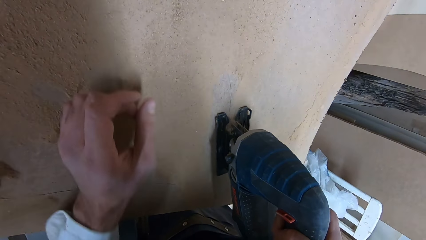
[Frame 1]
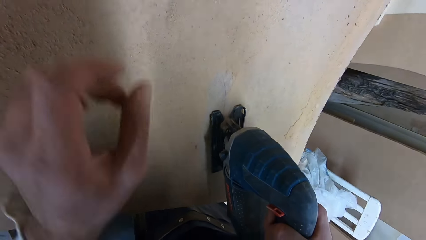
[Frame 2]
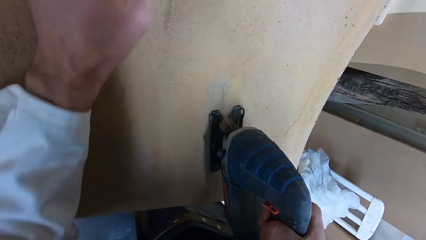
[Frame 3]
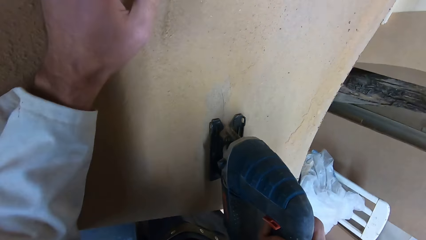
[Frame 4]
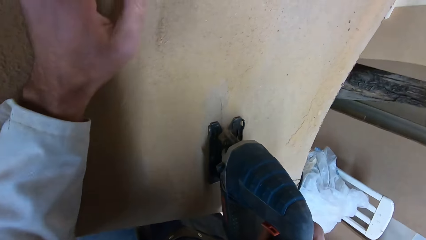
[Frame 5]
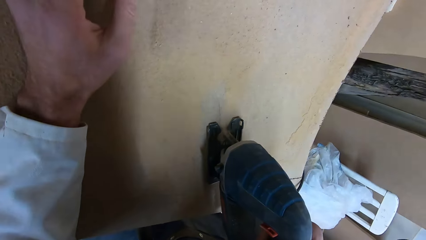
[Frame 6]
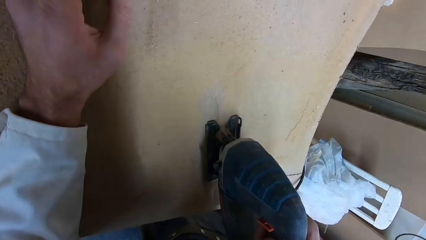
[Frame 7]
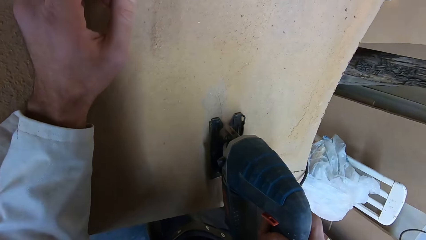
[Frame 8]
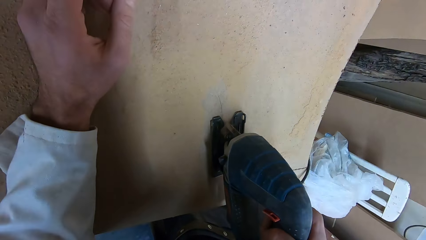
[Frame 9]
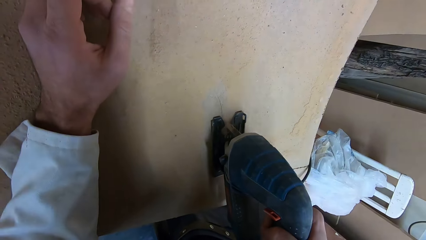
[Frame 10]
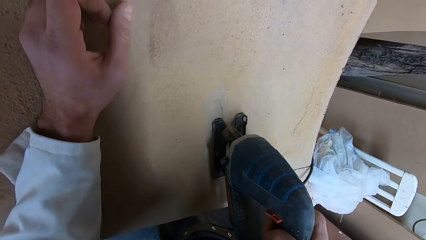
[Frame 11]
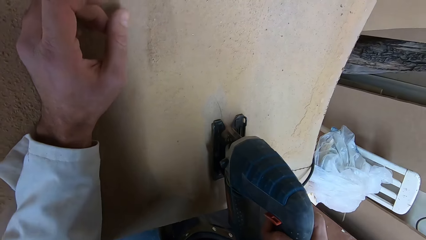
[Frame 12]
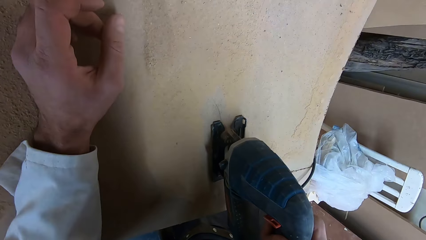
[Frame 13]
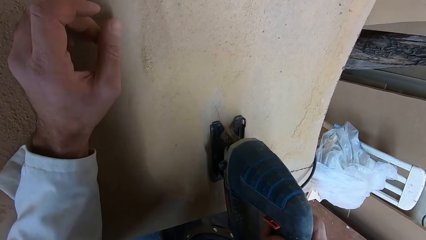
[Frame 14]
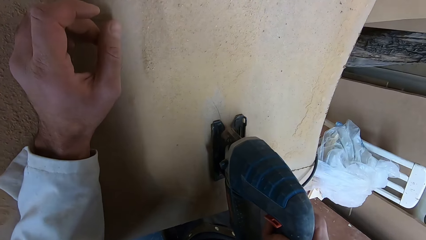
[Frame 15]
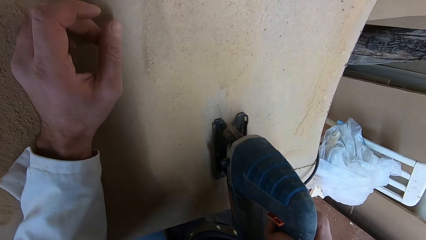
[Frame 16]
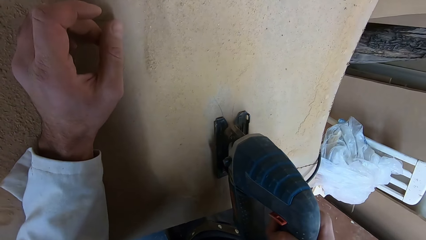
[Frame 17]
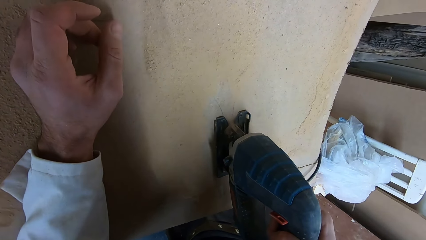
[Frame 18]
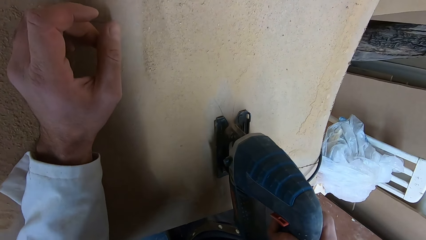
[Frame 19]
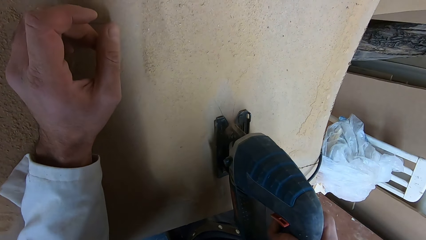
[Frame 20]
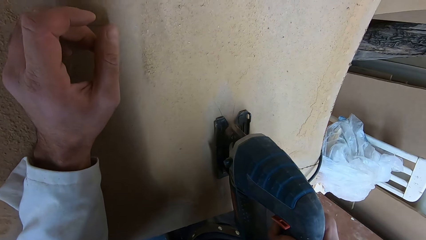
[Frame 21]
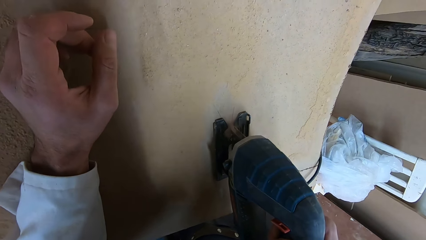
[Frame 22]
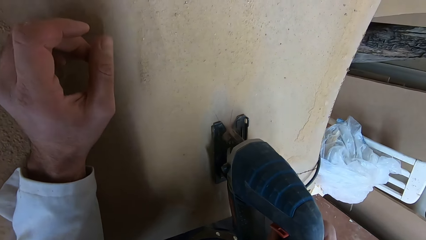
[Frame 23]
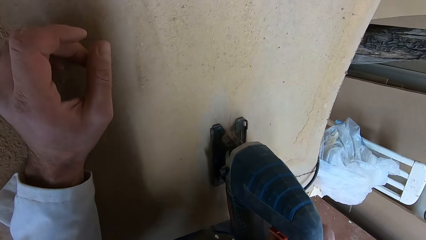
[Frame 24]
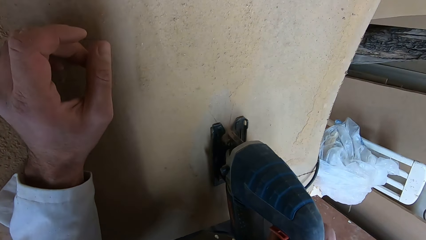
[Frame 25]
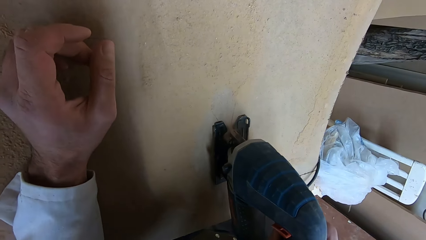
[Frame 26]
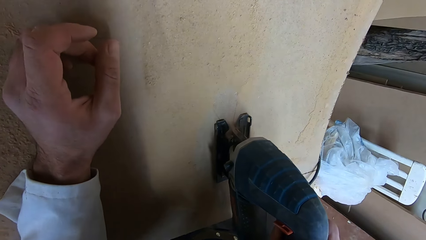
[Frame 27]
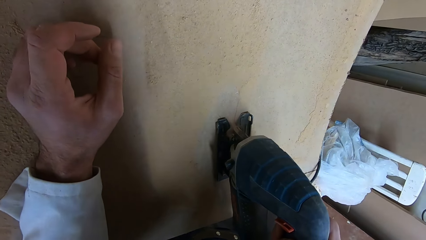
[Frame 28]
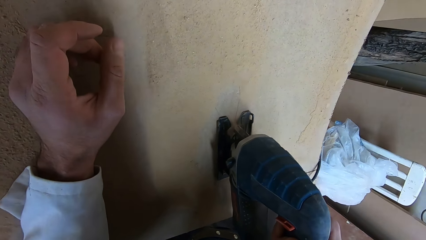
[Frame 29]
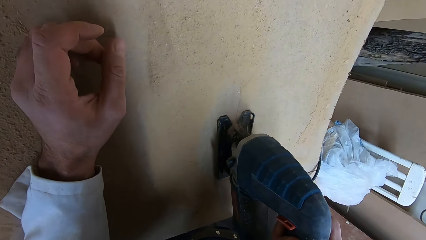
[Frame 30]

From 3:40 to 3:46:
The camera wearer passes his left hand over towards the center of the wood board.

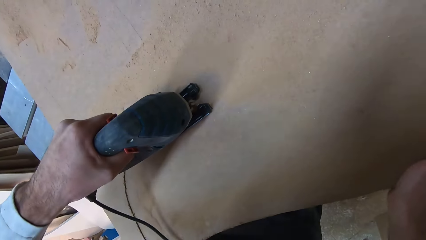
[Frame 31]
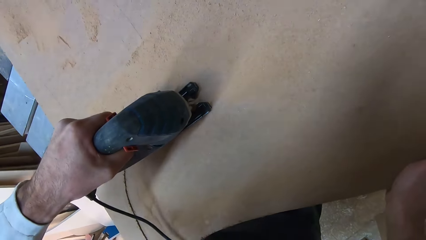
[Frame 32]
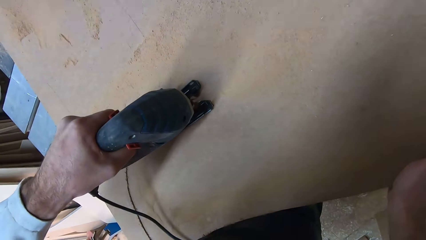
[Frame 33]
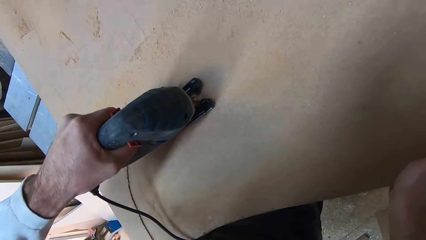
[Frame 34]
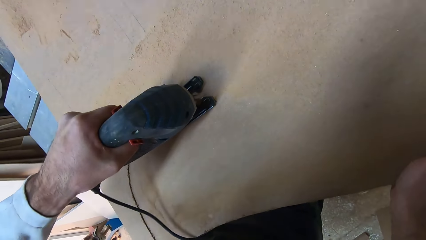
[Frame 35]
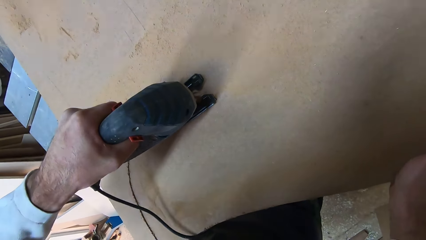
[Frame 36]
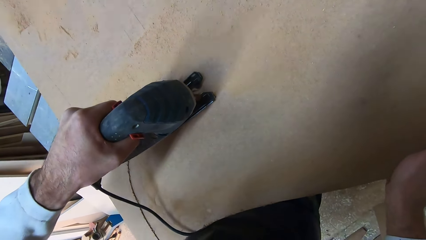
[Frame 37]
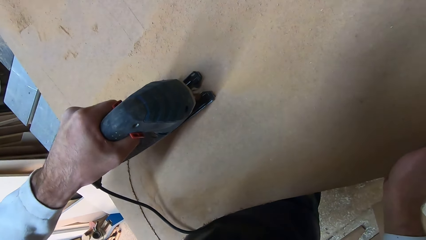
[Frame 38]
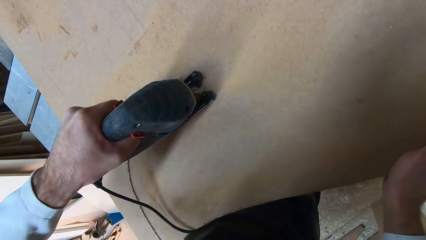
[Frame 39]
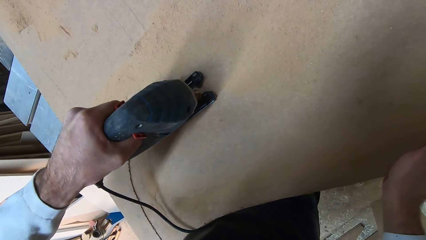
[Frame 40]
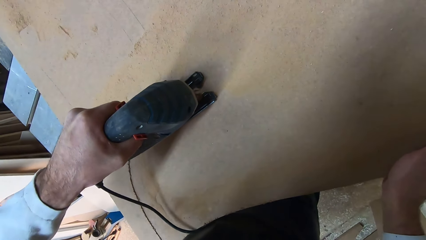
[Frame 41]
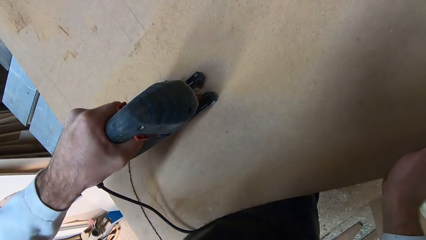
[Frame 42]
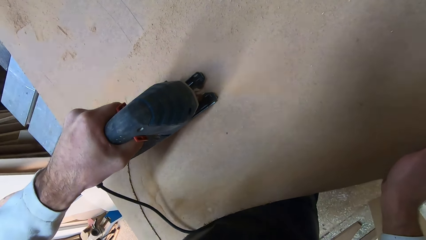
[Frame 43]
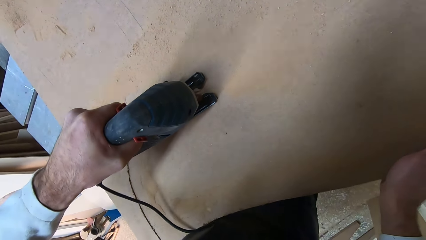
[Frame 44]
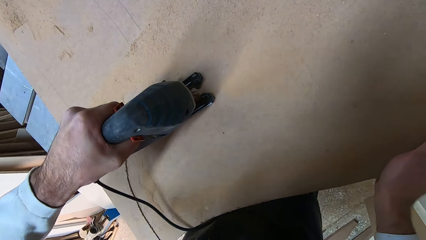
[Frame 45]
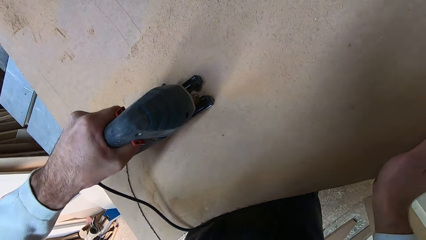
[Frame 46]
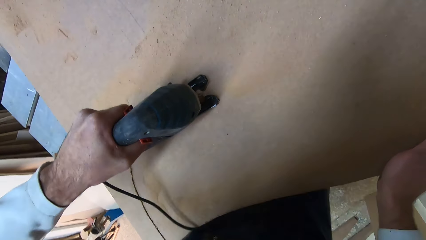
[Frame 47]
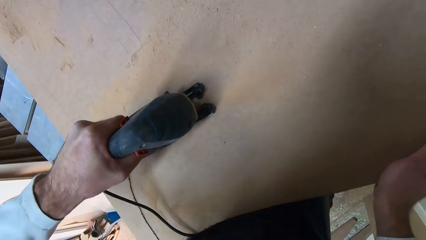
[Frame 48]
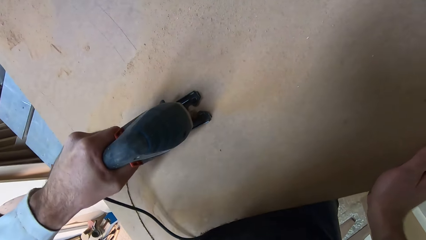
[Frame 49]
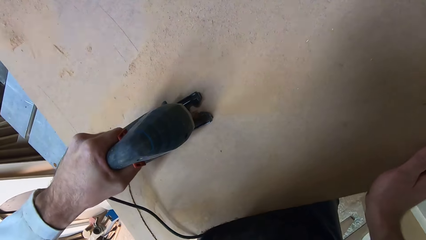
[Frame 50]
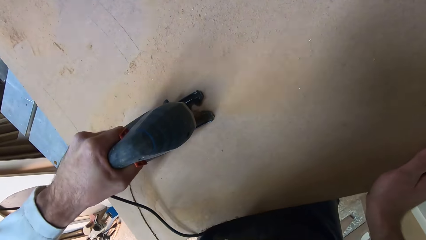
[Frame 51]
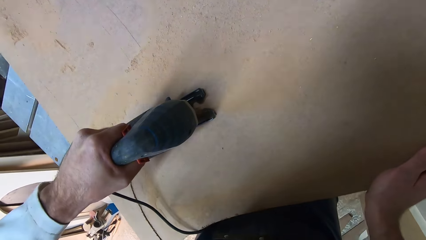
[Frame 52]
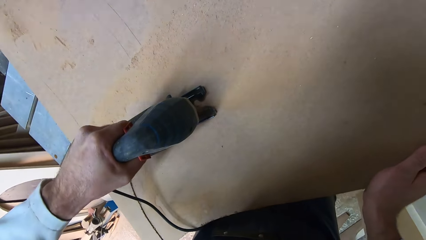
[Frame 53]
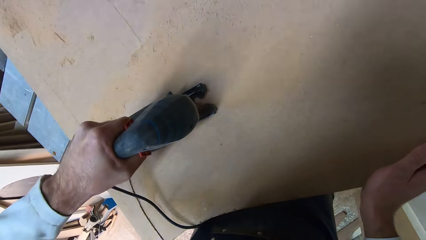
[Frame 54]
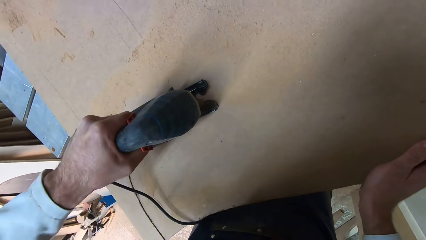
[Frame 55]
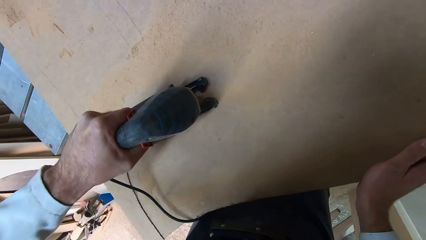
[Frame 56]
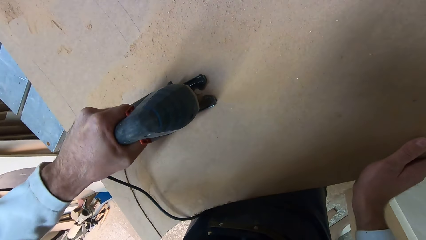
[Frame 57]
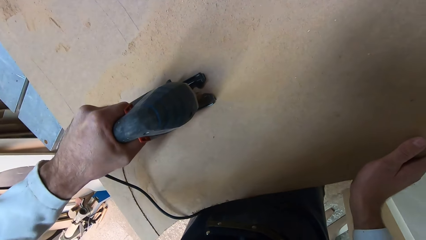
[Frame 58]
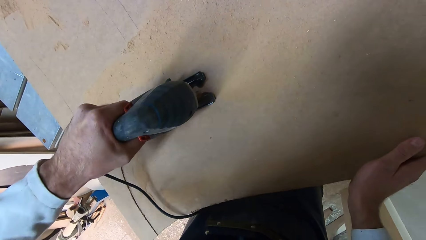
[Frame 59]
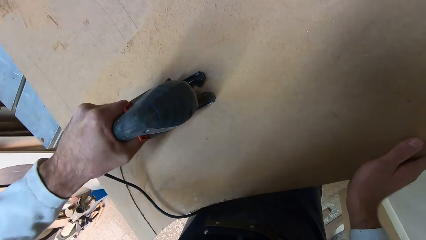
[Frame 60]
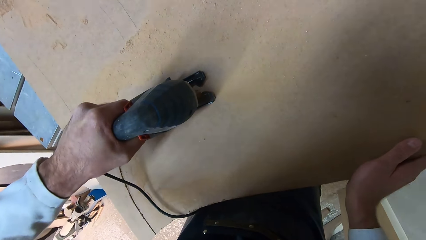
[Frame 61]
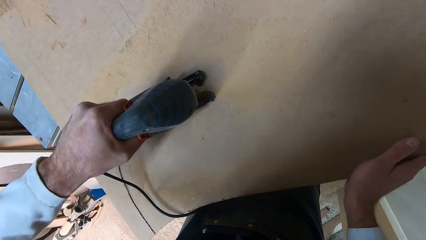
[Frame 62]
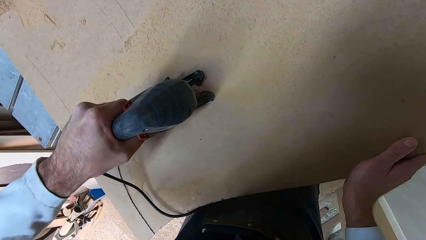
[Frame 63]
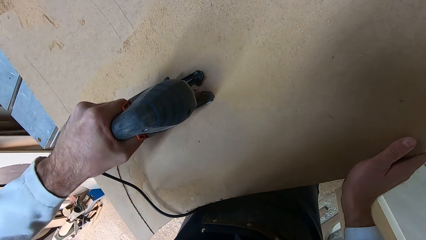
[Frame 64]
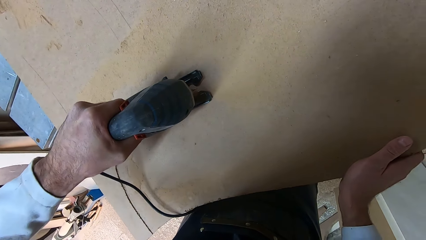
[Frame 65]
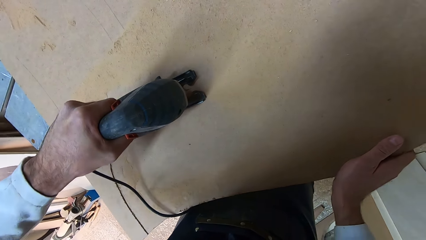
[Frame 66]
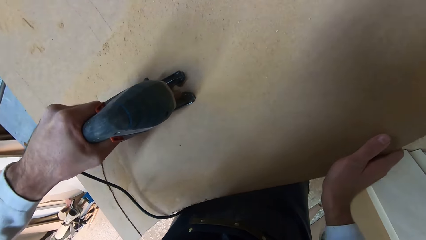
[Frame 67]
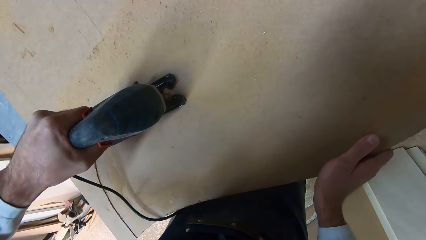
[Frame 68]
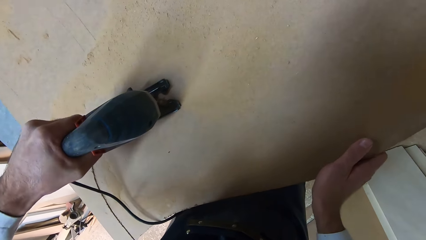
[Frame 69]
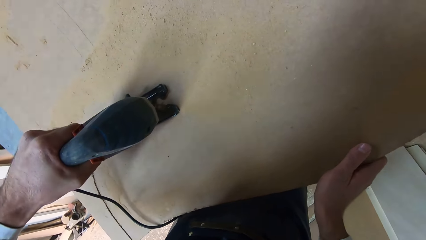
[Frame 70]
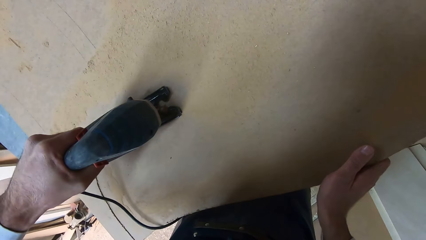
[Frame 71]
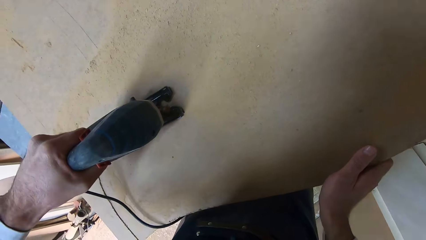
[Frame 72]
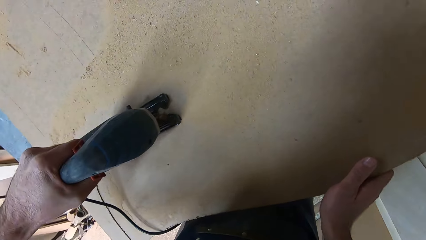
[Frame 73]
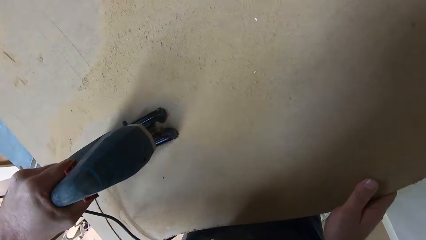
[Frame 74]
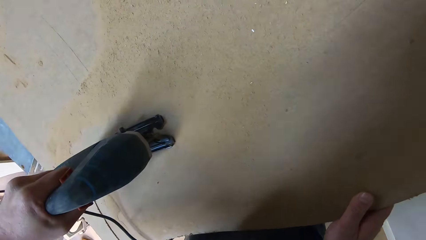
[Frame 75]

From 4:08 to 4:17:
The camera wearer puts his right hand on the wood board. He starts to cut through the wood board again with the wood saw machine. He moves his right leg forward. He does something.
